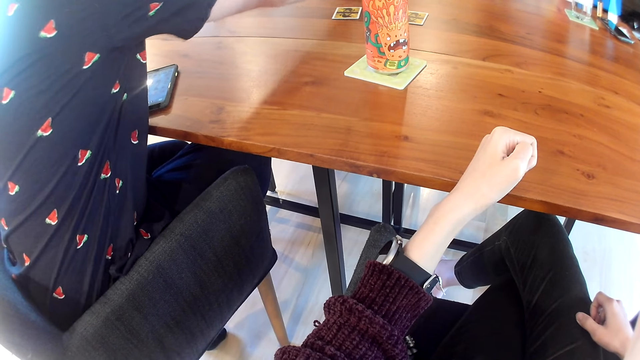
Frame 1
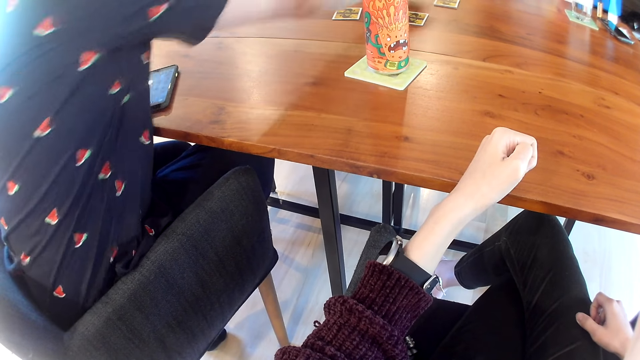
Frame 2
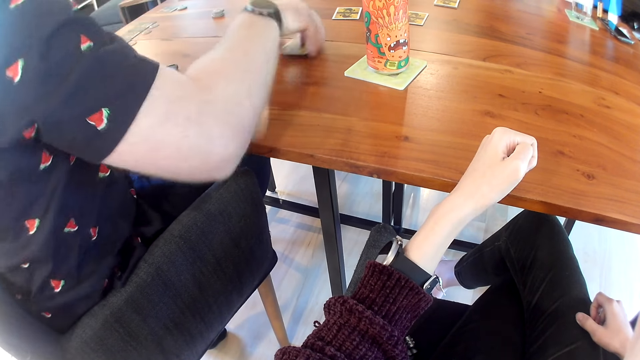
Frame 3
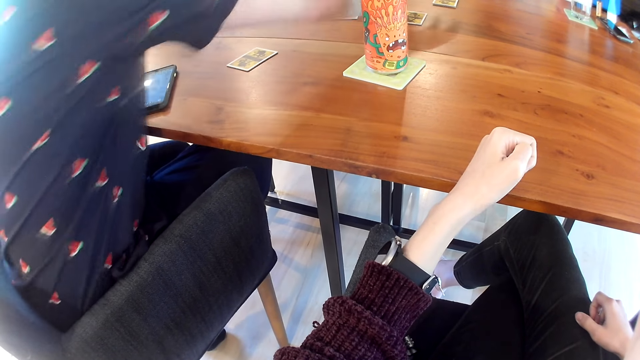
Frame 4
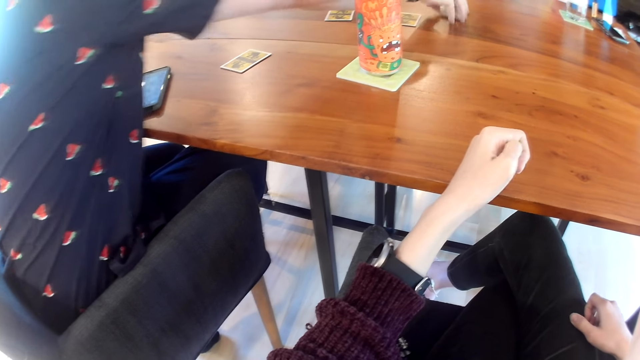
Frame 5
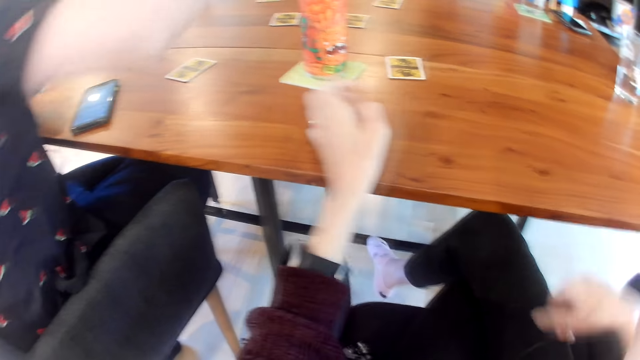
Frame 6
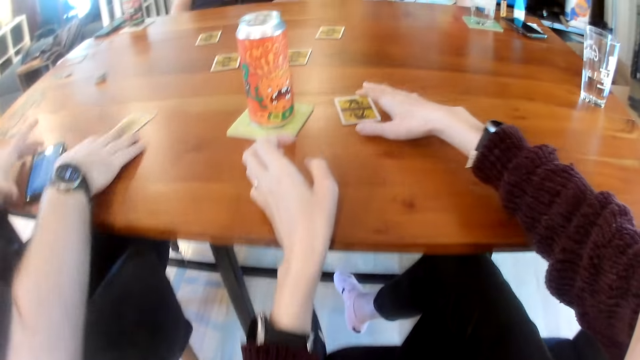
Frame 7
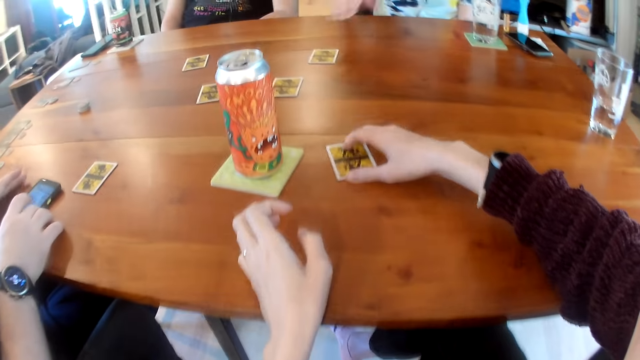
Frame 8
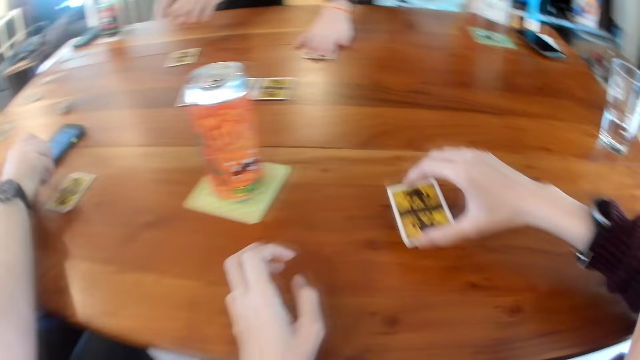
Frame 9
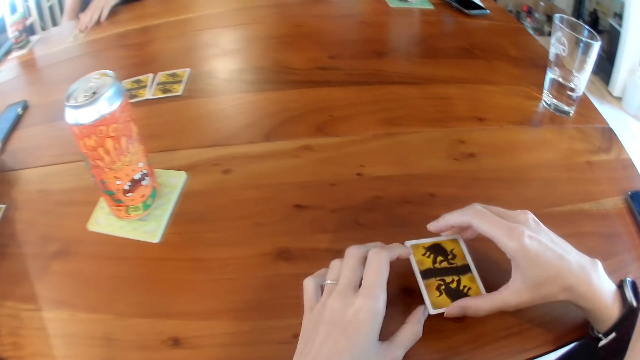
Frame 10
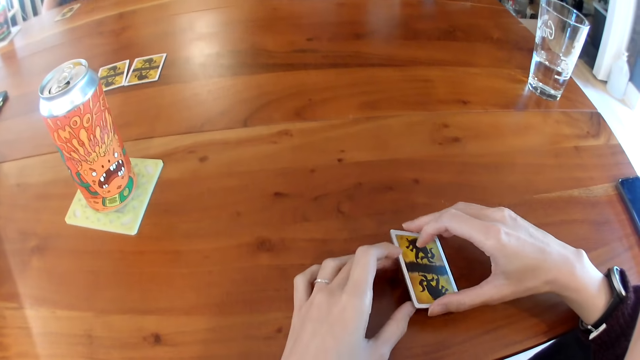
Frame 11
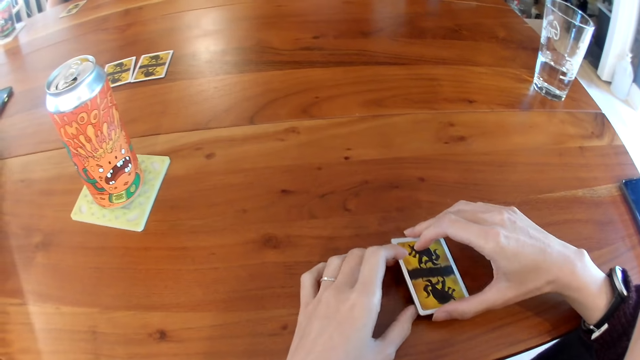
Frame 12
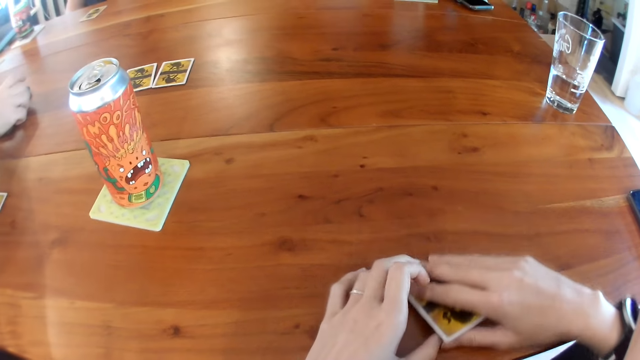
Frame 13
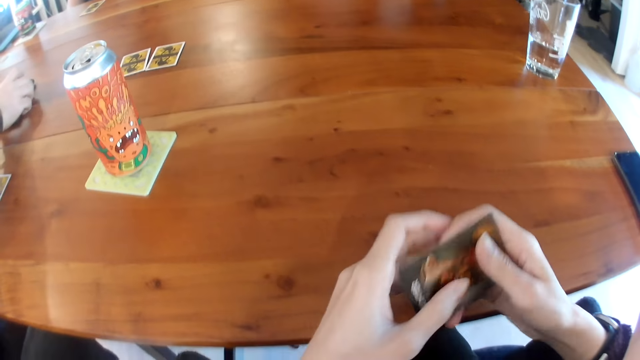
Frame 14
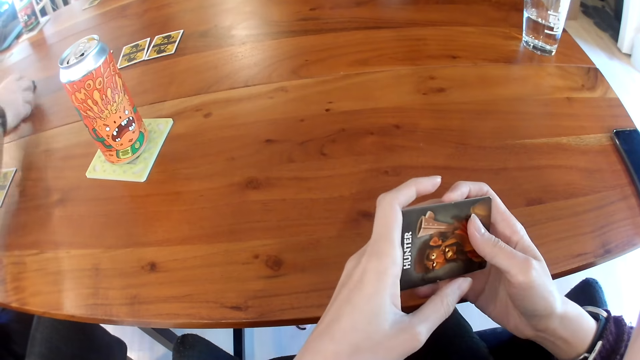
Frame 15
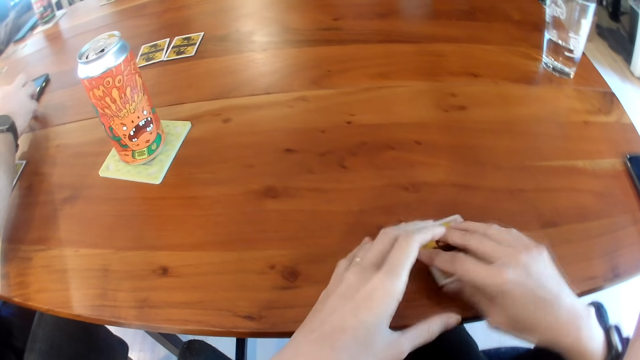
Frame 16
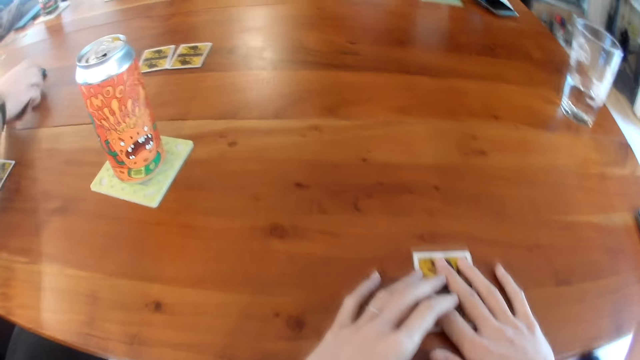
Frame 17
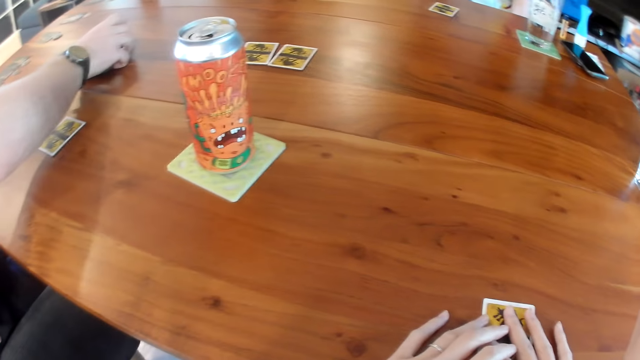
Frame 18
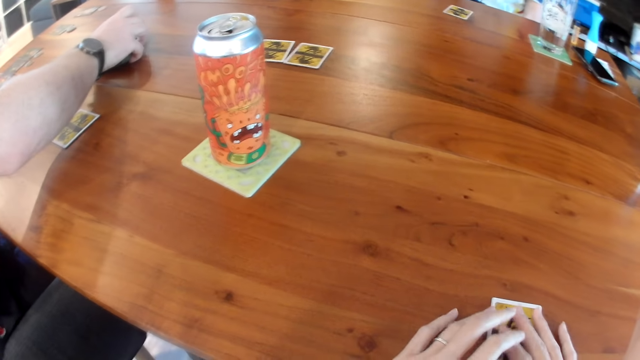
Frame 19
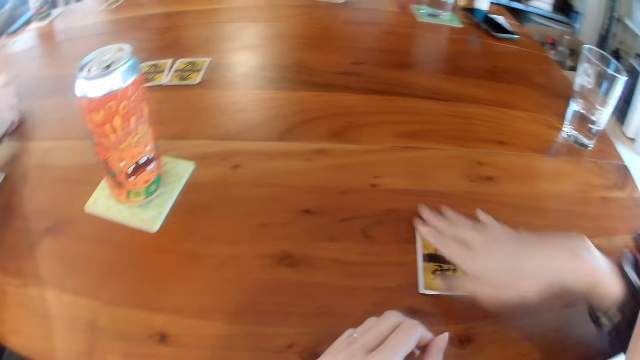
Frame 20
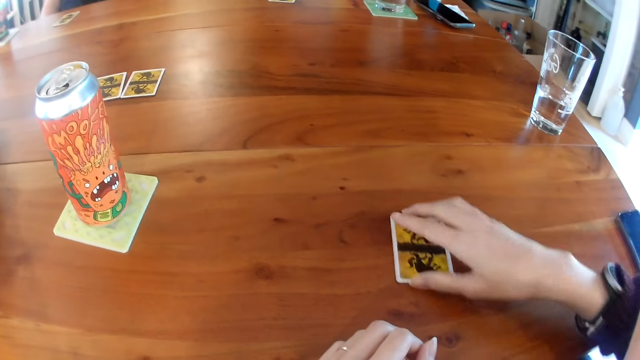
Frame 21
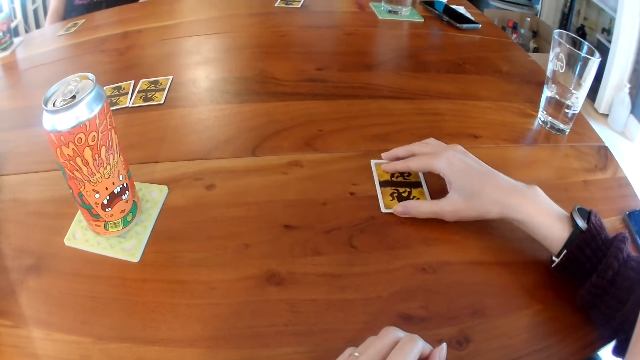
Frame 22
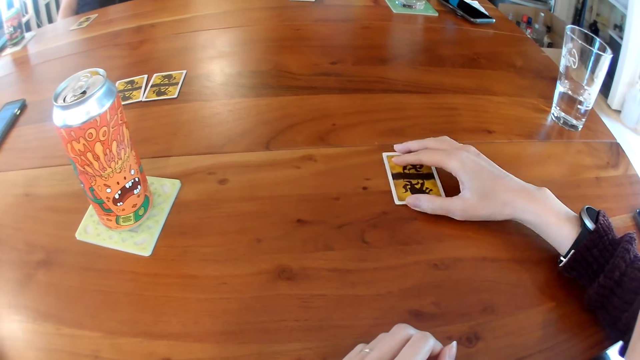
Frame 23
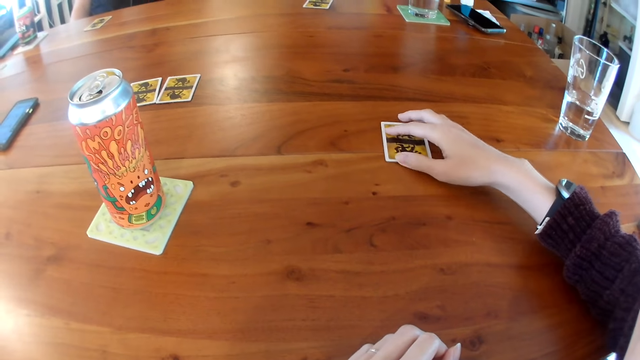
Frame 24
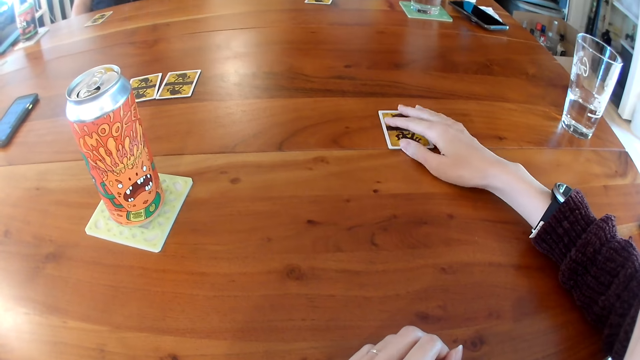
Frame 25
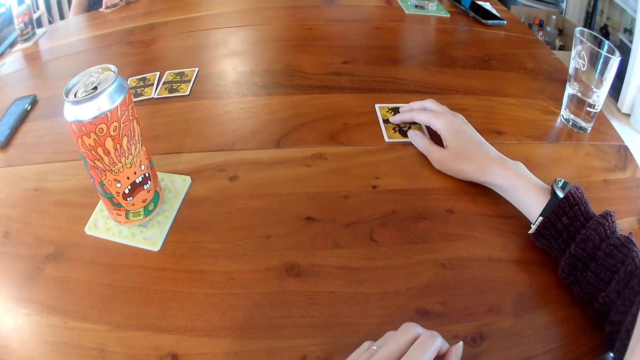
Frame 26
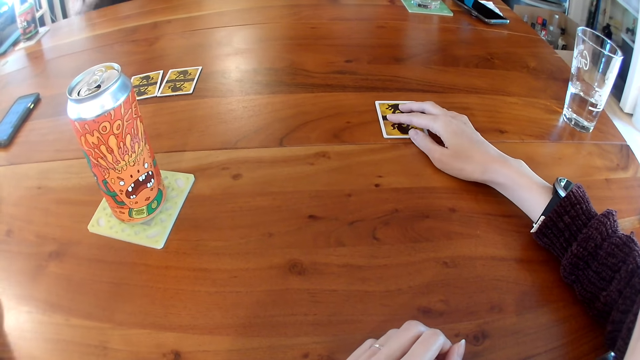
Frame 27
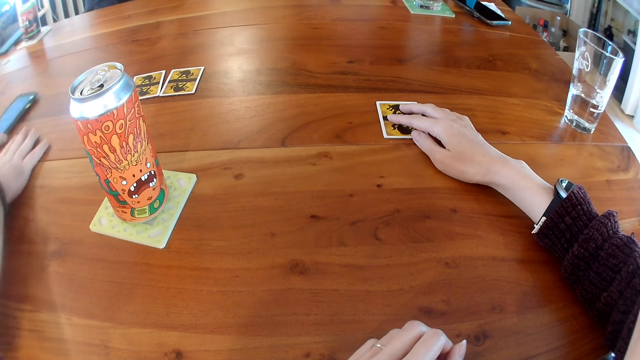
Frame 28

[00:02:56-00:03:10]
A man shoves a card toward the camera wearer. The camera wearer picks up the card from the table with the right hand. She drops the card with her right hand. The first man moves his phone with his right hand. A woman moves her card with her right hand. Another man moves his card with his left hand. The camera wearer fondles her card with her hand. She holds the card with both hands, checks her card with her hands and turns the card with both hands. The first man operates his phone with his right hand. The camera wearer places the card on the table with both hands. She looks at the can on the table mat. She moves the card on the table with the right hand. The other man picks up his card with his left hand. The first man moves his card to the center with his right hand. He moves his phone with his left hand.

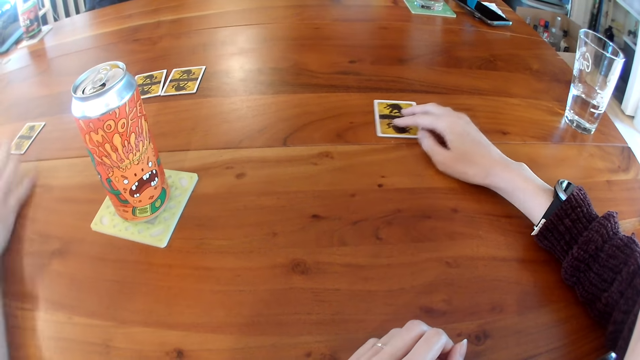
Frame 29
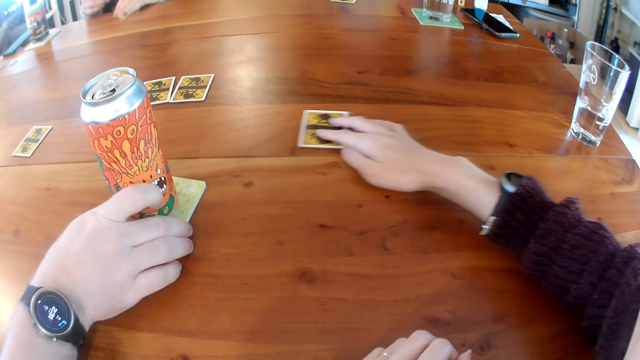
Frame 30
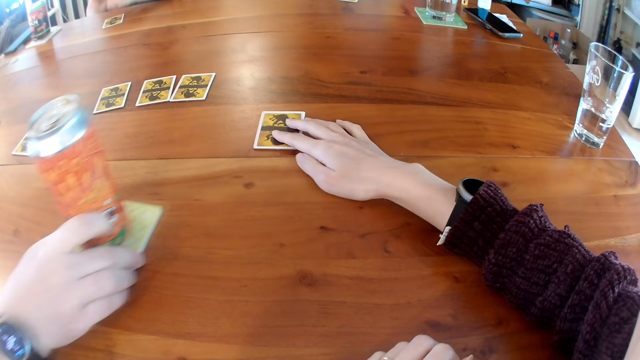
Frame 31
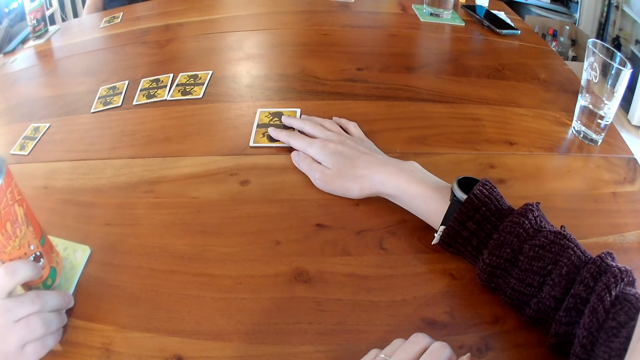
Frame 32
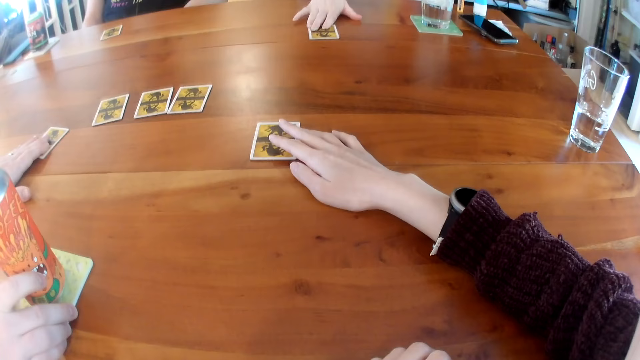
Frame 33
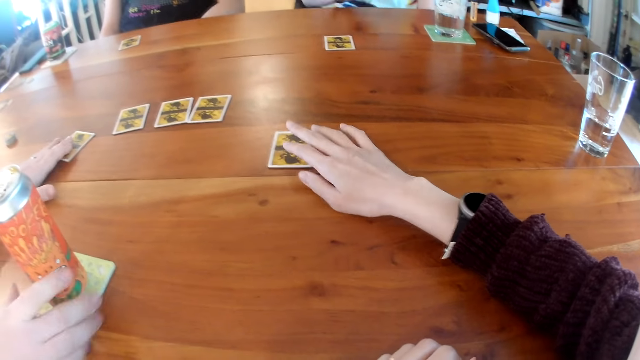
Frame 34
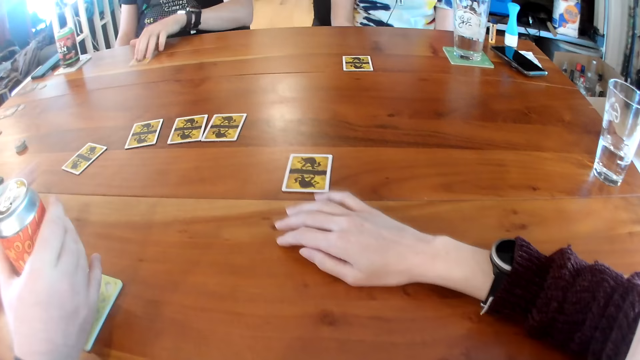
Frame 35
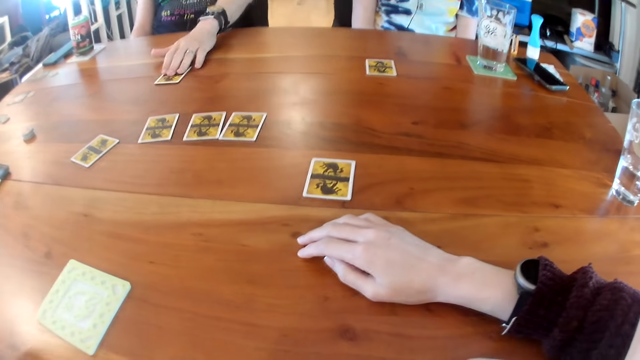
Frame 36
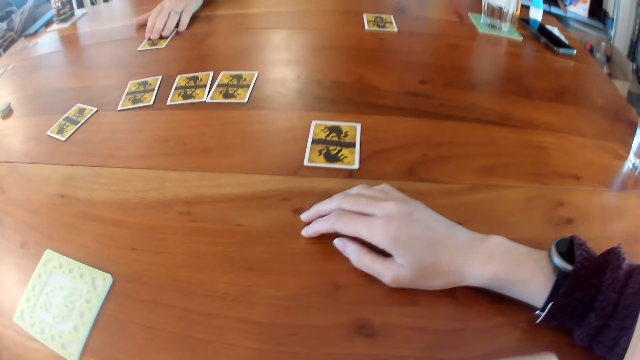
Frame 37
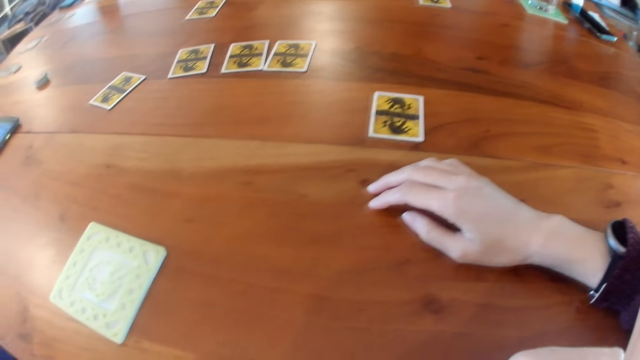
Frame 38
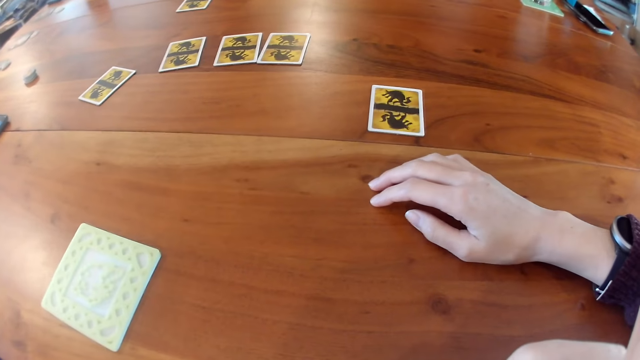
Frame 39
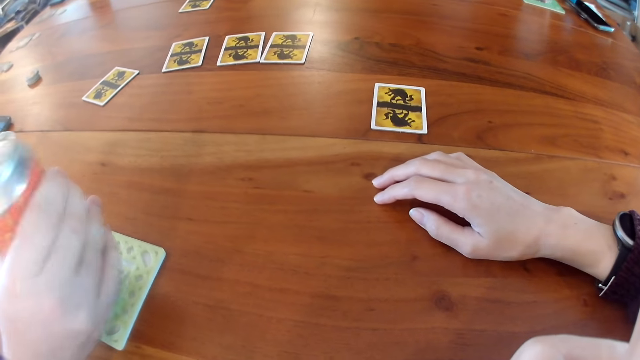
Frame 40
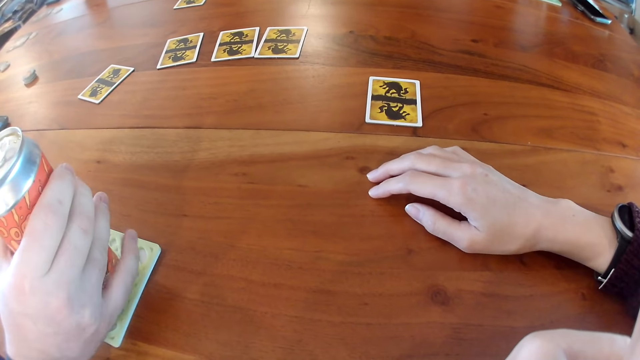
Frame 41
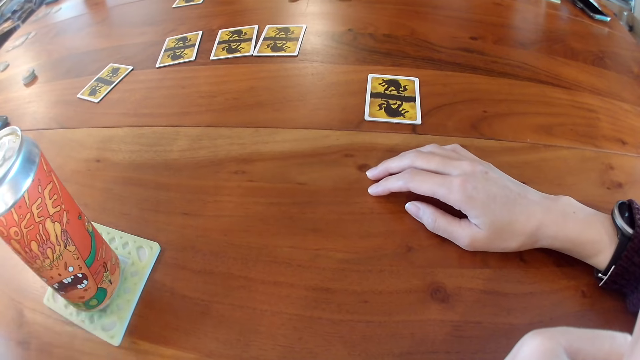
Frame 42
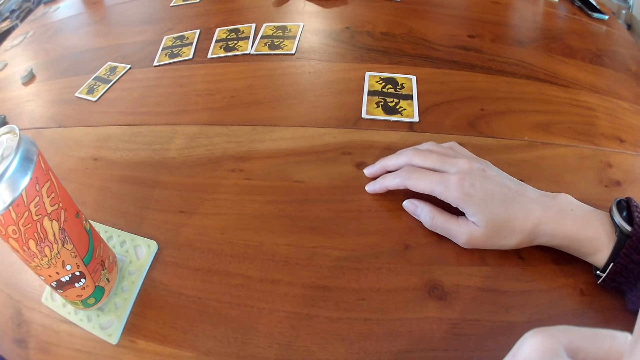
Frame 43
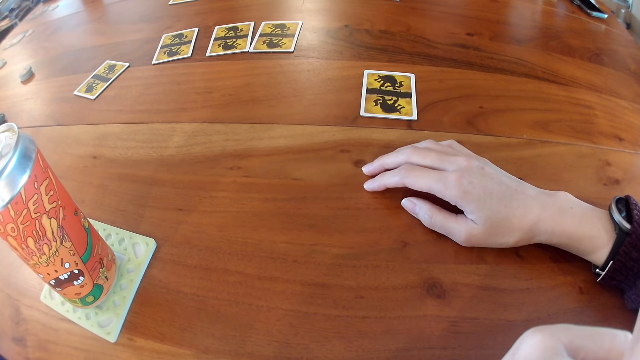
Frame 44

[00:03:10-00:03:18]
The camera wearer moves her card to the center with her right hand. A man drops his card on the table with his left hand. Another man moves a yellow coaster with his right hand. A woman moves her card to the center with her right hand. The other man moves his card with his left hand. He picks up the can drink on the yellow coaster with his right hand. The first man shoves his card to the center with his left hand. The camera wearer places the right hand on the table. The other man drops the can drink on the yellow coaster with his right hand. The camera wearer looks at the table mat.
